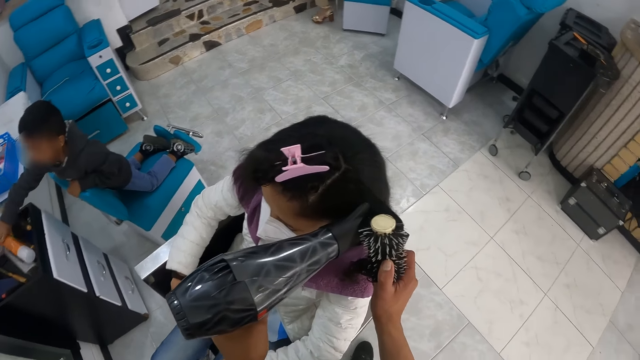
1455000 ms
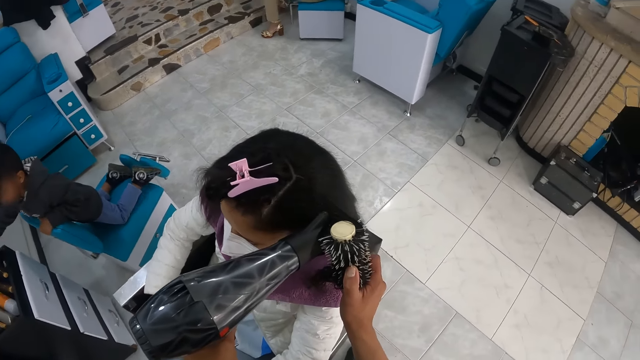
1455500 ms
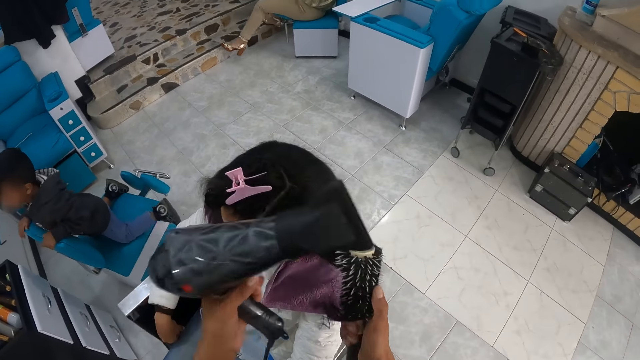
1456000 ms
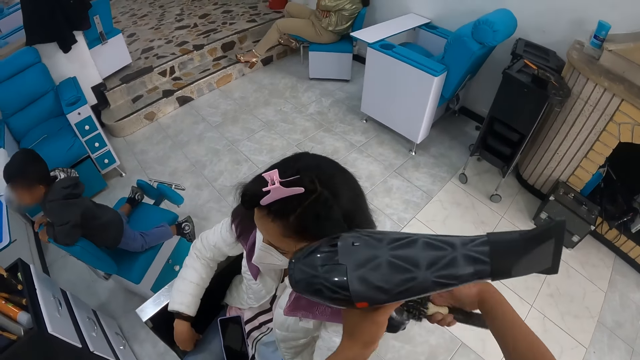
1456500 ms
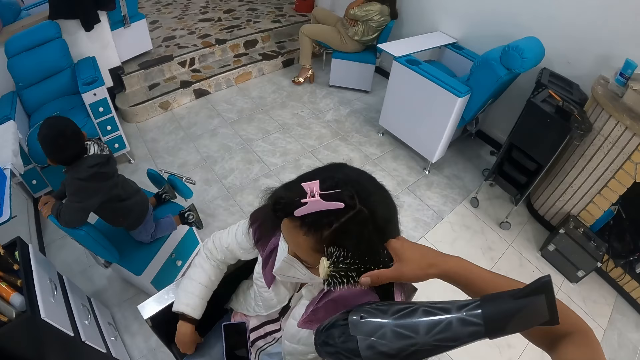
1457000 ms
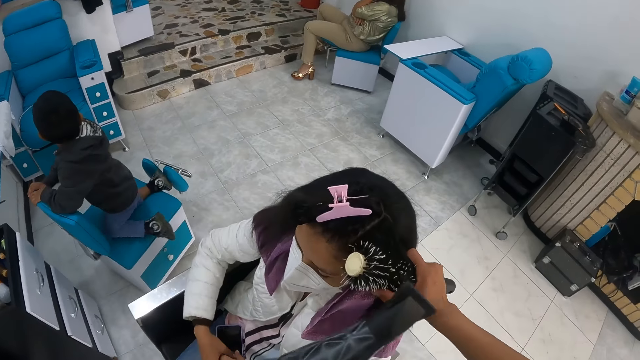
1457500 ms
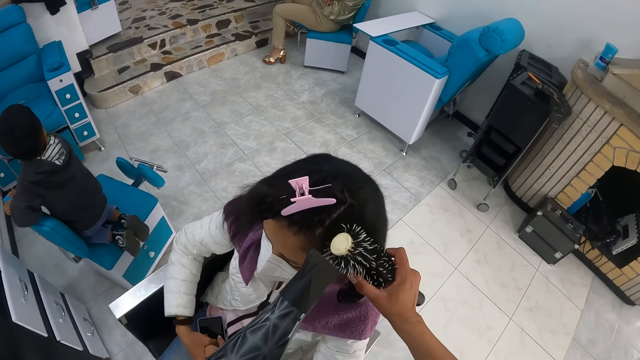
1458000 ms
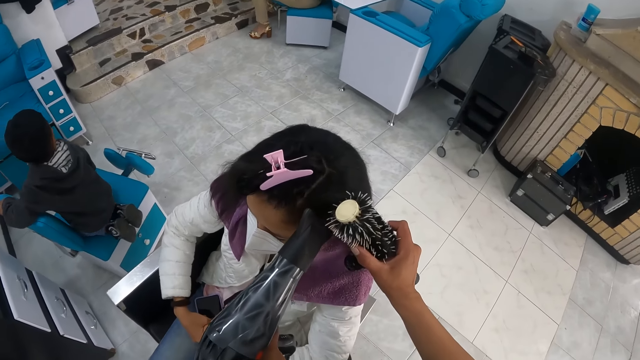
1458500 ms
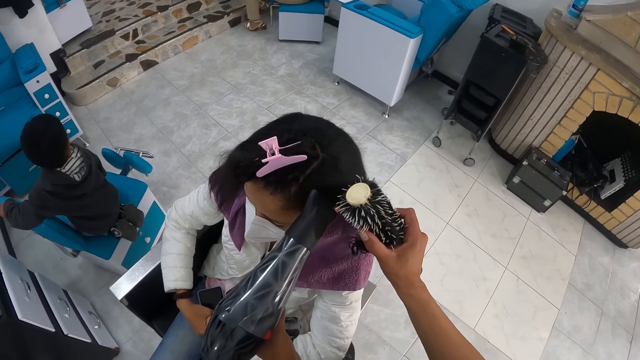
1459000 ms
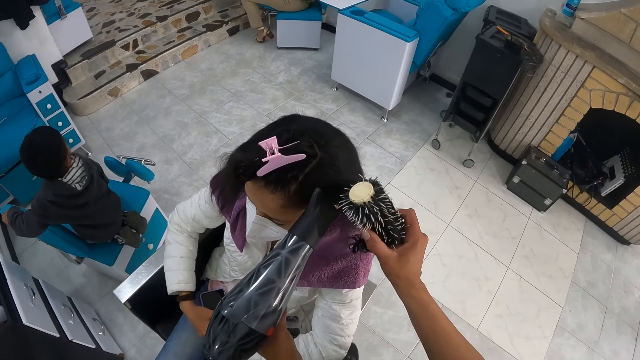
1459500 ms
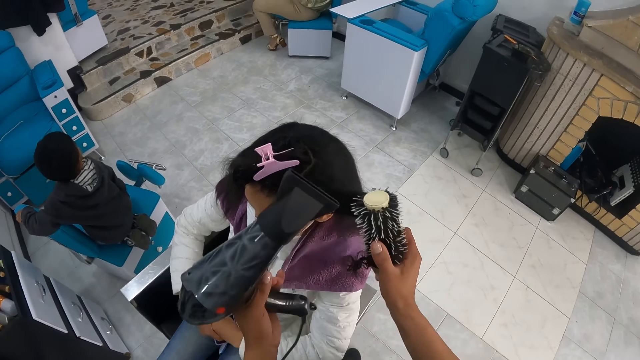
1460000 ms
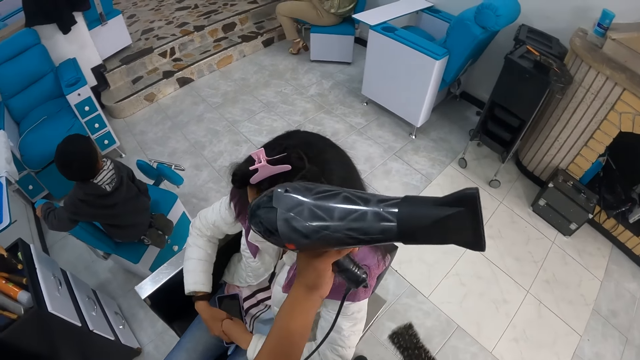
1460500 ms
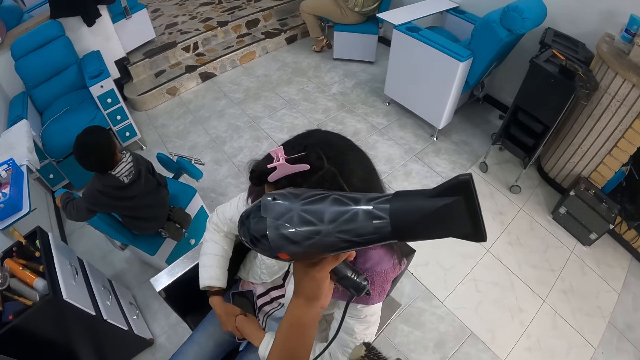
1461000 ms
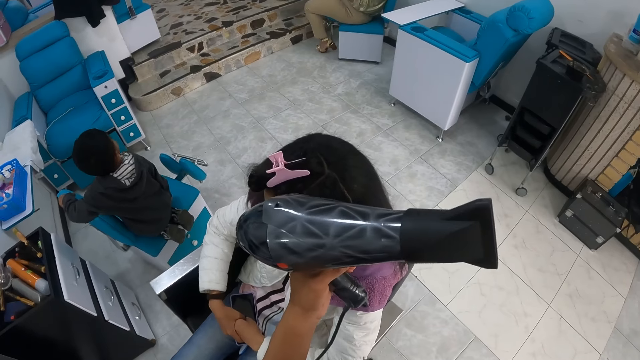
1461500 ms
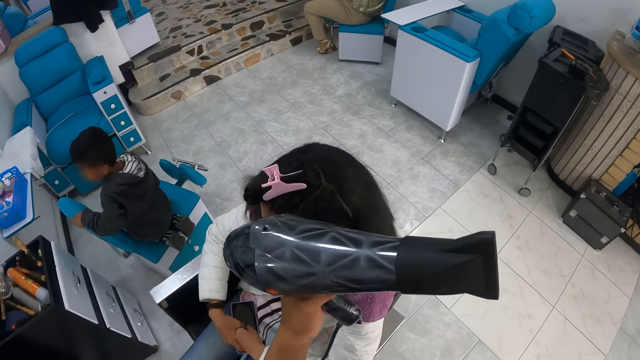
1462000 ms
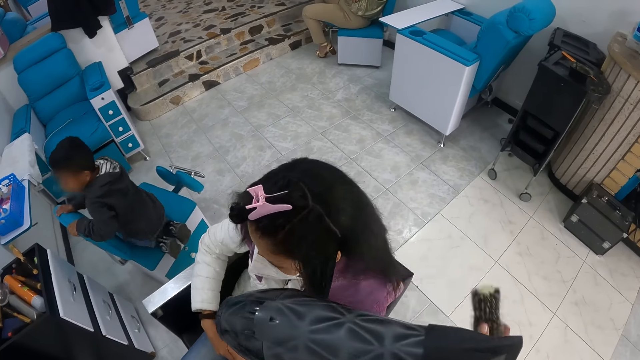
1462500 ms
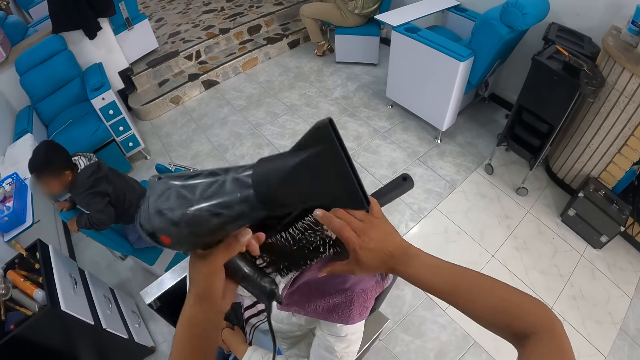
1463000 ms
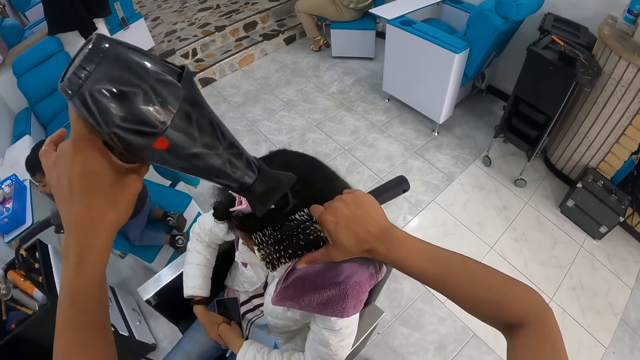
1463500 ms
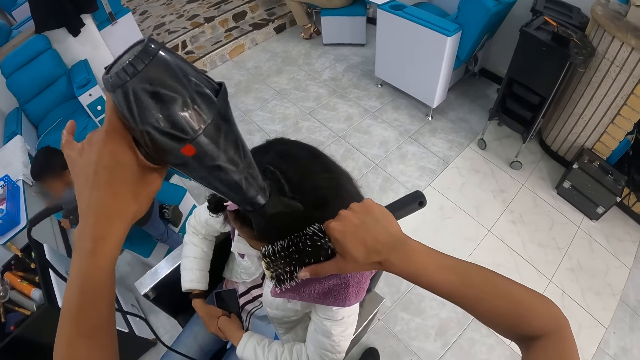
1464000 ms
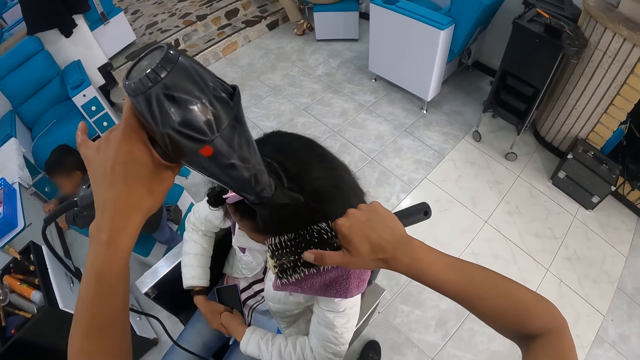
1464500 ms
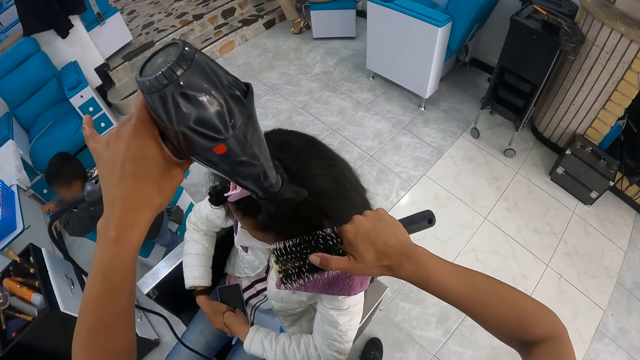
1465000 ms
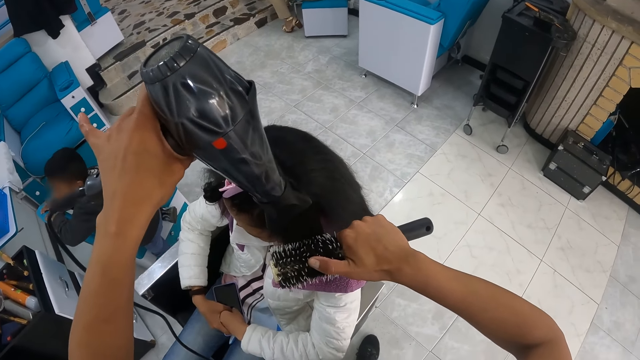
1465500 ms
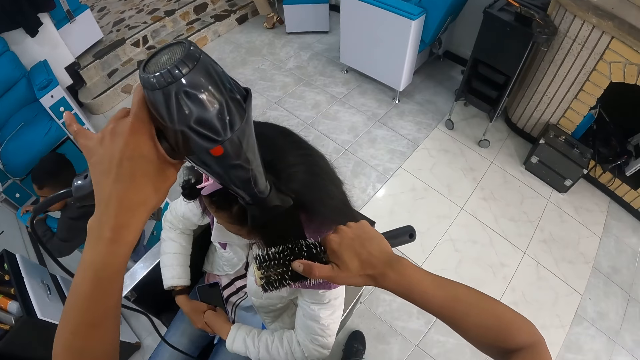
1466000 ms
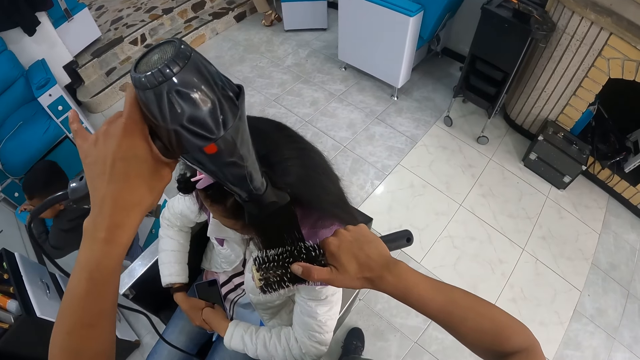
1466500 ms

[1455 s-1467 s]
The boy drops the aerosol can on the cabinet with his right hand.

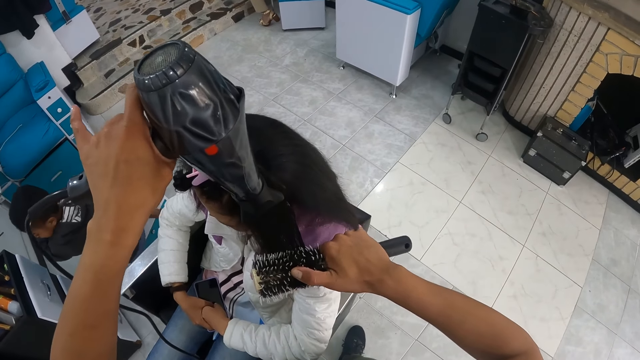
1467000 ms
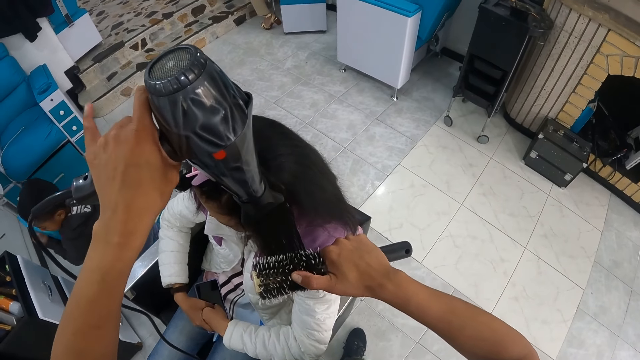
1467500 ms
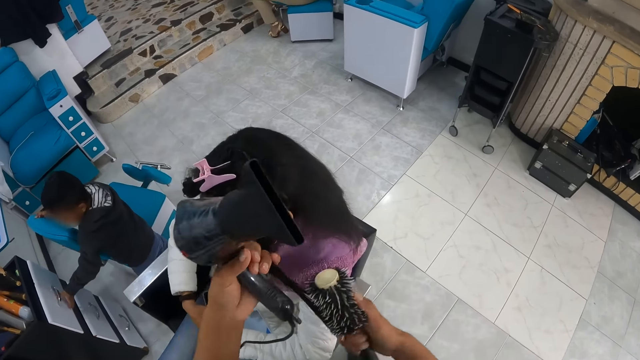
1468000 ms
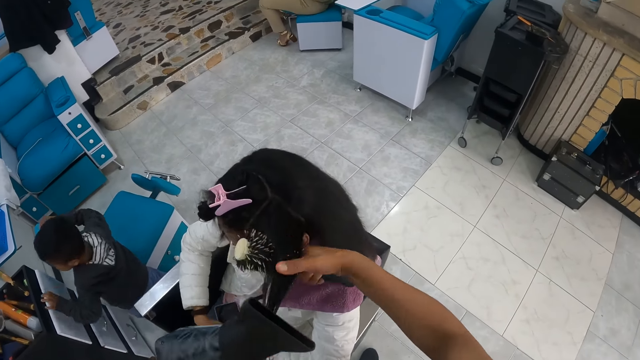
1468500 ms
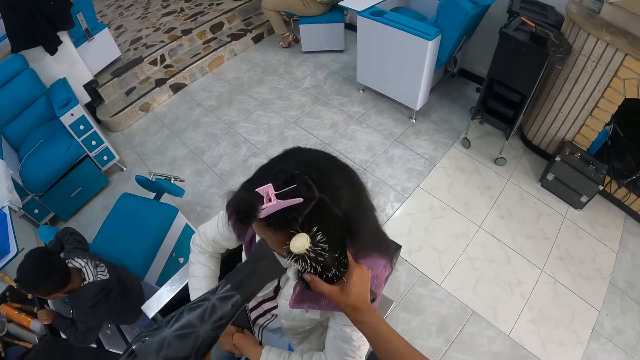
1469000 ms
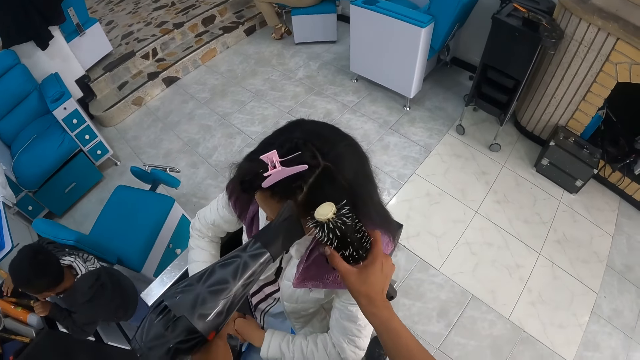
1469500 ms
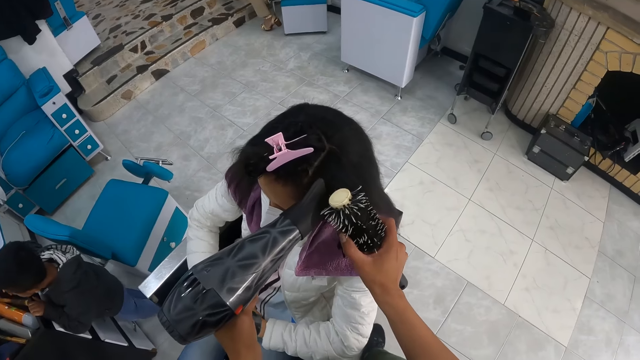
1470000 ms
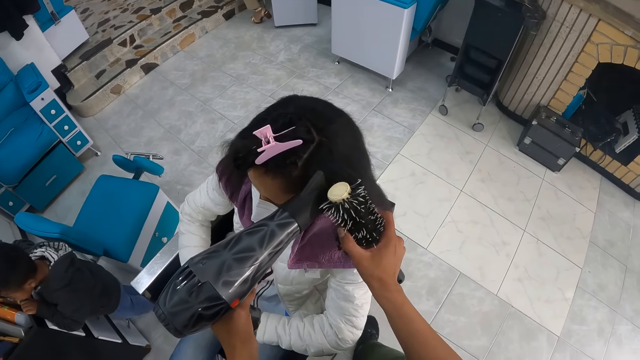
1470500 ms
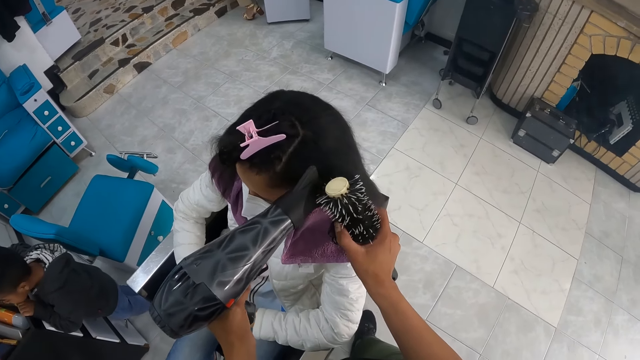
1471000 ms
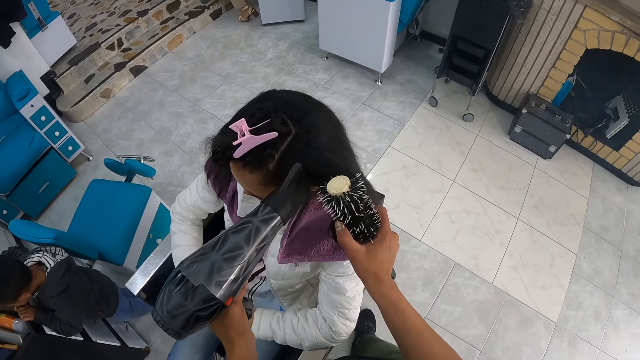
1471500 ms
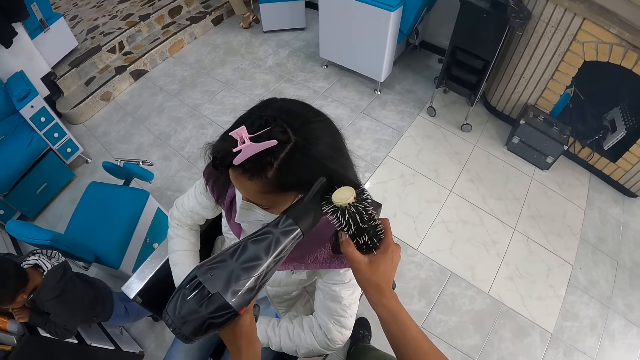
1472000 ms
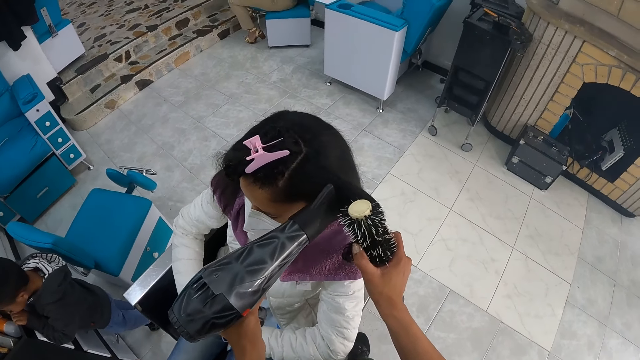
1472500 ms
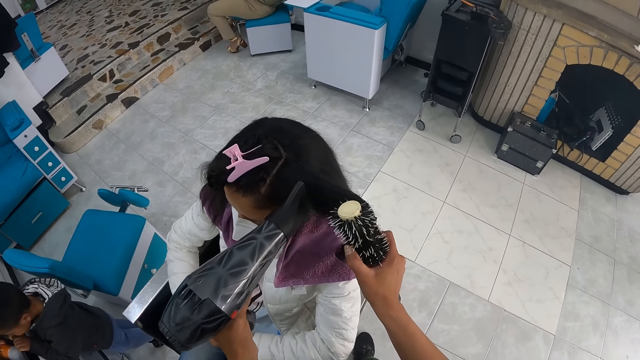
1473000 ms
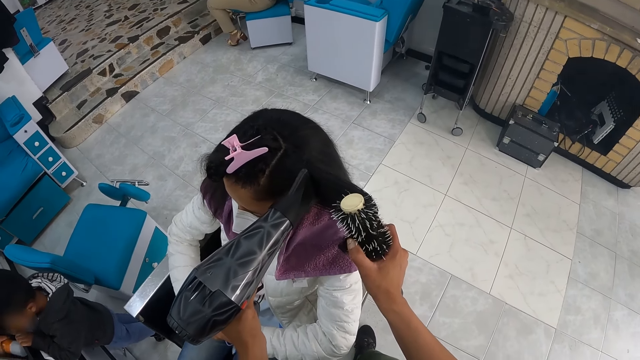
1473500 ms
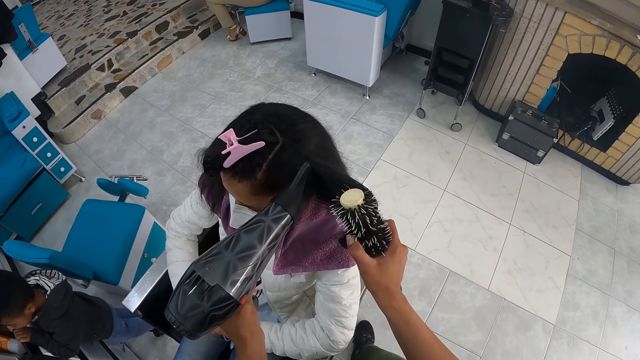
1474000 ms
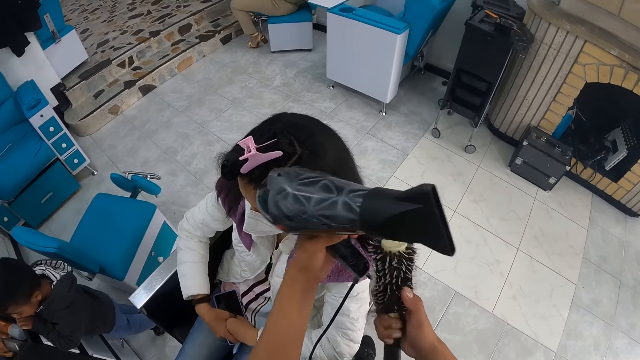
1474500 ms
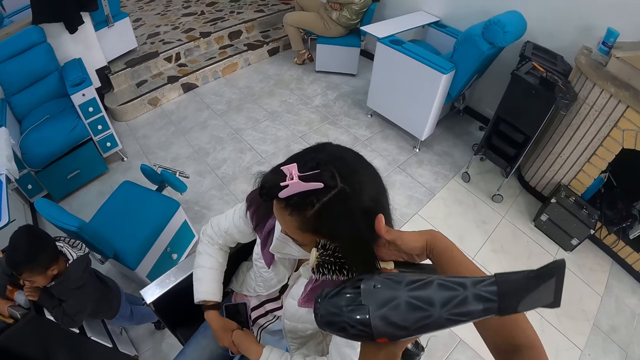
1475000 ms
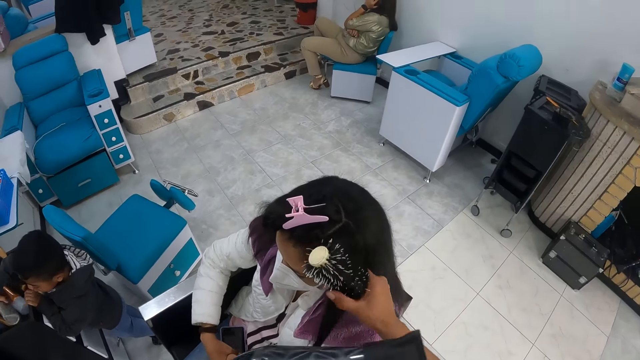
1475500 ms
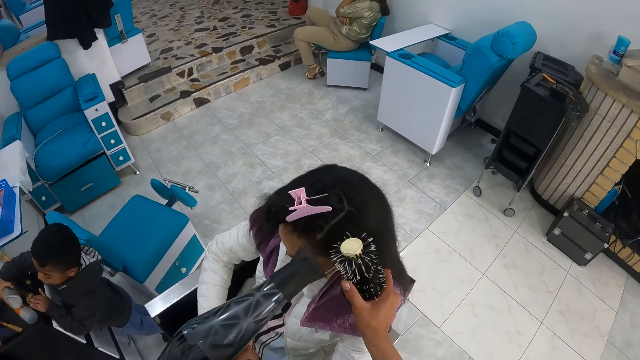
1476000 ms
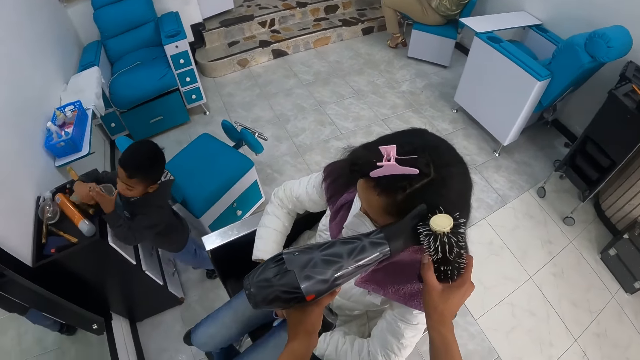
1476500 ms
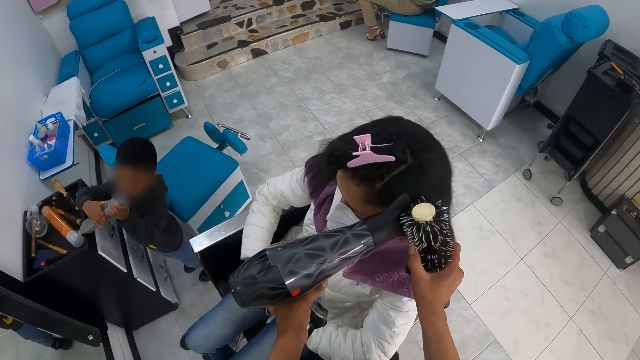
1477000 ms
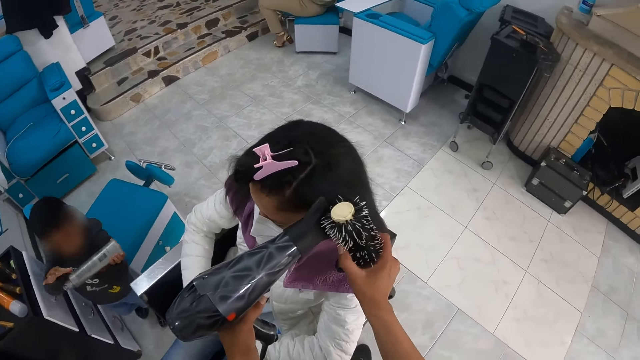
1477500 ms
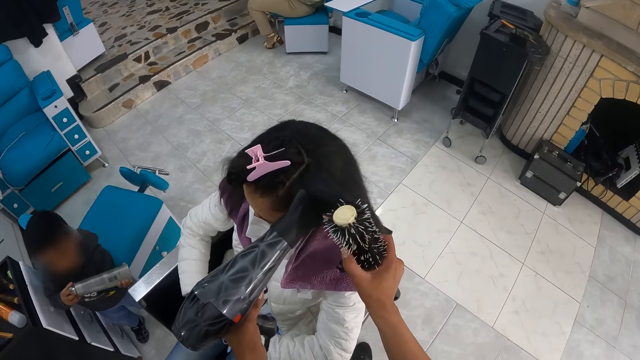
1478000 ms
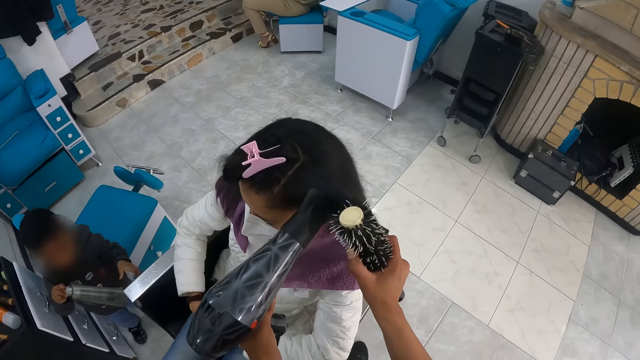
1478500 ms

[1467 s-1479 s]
The boy places both hands on the cabinet. He picks the tube from the cabinet with his right hand. He holds the tube with both hands.
